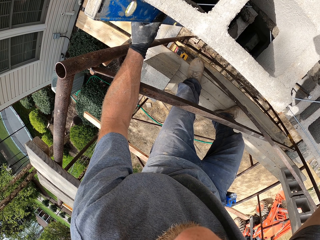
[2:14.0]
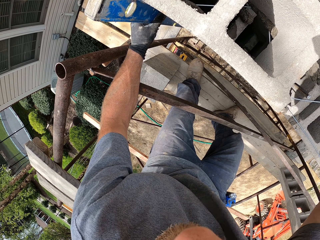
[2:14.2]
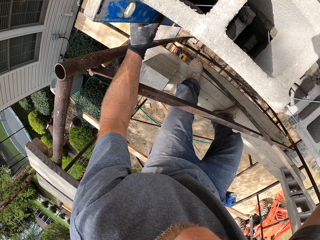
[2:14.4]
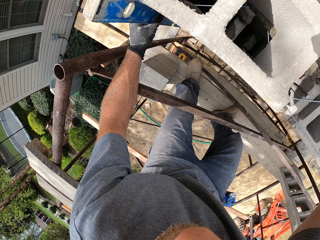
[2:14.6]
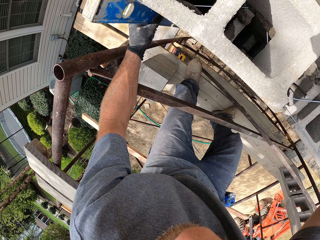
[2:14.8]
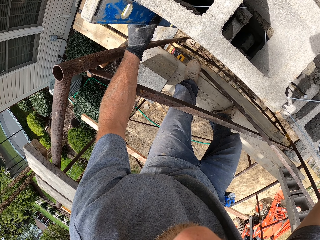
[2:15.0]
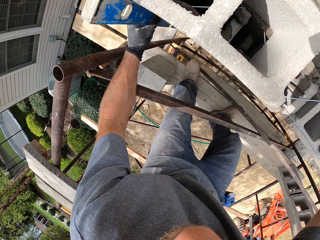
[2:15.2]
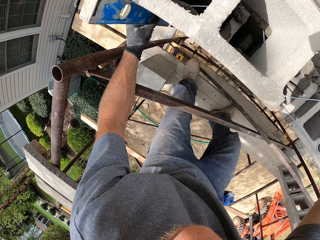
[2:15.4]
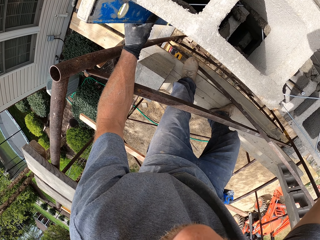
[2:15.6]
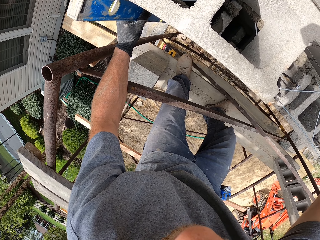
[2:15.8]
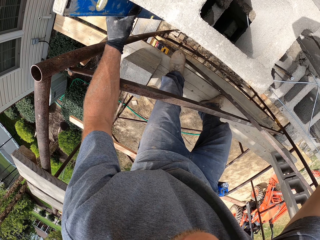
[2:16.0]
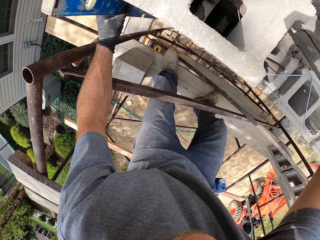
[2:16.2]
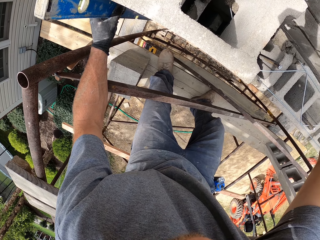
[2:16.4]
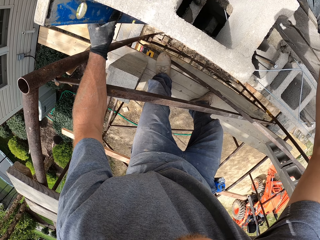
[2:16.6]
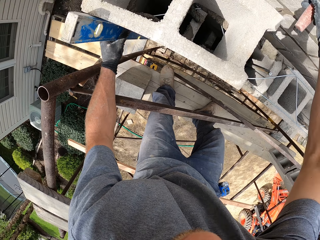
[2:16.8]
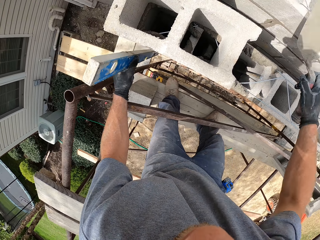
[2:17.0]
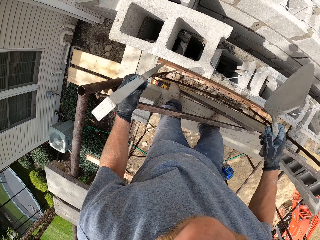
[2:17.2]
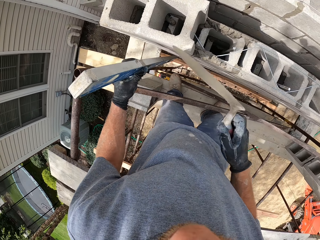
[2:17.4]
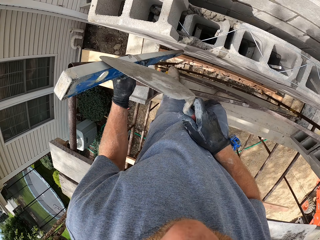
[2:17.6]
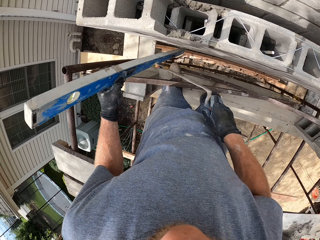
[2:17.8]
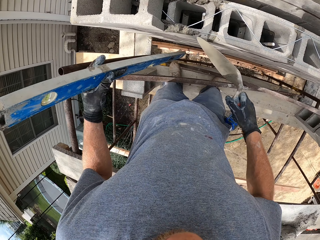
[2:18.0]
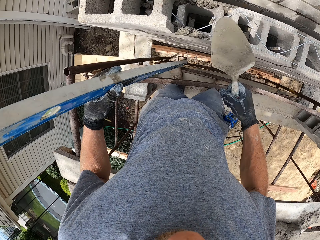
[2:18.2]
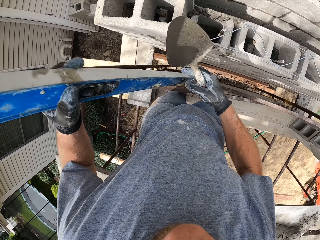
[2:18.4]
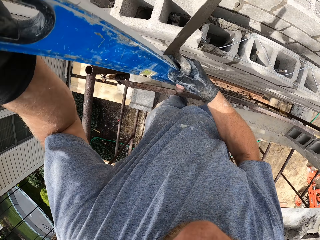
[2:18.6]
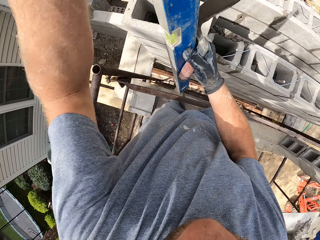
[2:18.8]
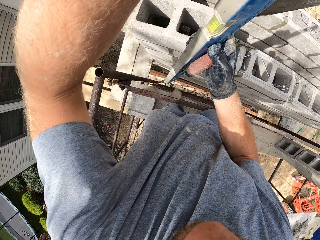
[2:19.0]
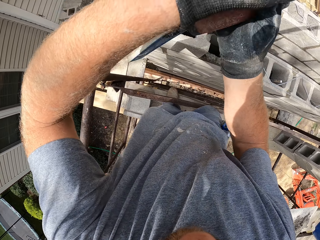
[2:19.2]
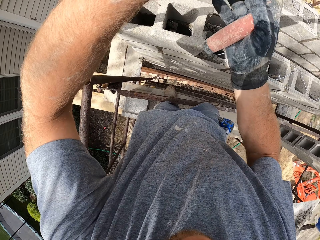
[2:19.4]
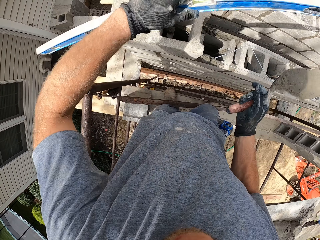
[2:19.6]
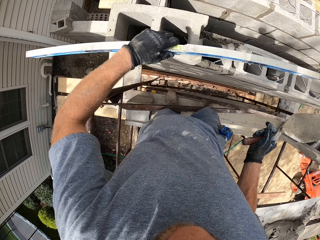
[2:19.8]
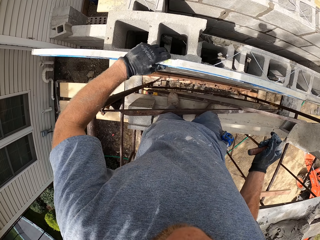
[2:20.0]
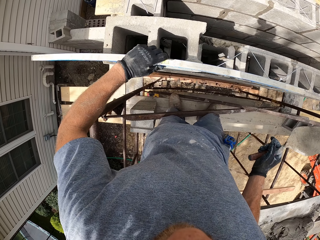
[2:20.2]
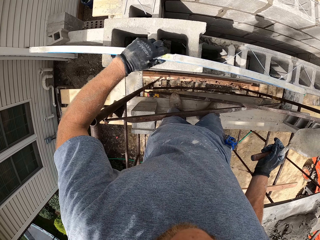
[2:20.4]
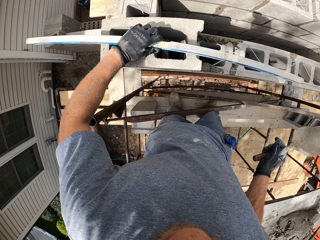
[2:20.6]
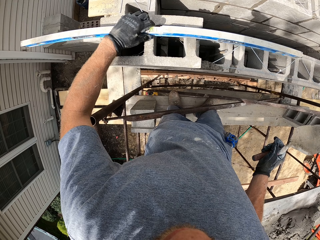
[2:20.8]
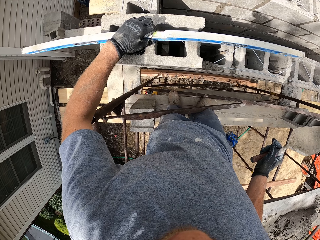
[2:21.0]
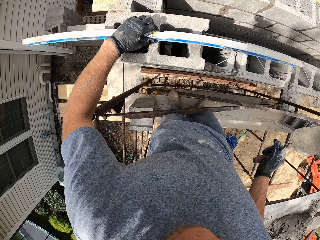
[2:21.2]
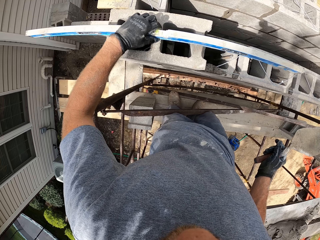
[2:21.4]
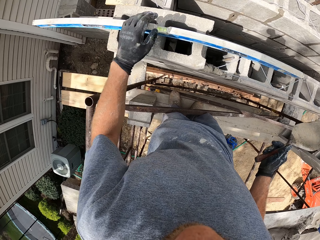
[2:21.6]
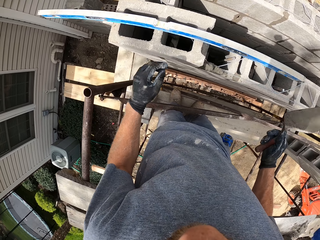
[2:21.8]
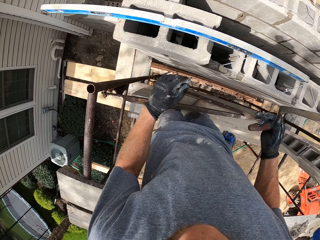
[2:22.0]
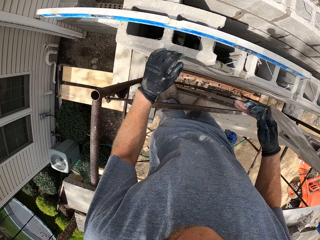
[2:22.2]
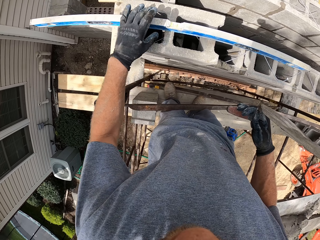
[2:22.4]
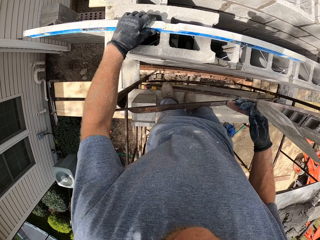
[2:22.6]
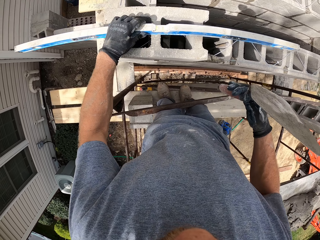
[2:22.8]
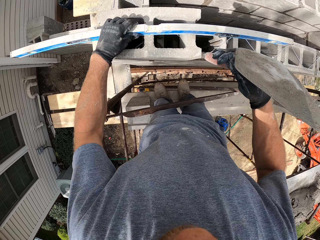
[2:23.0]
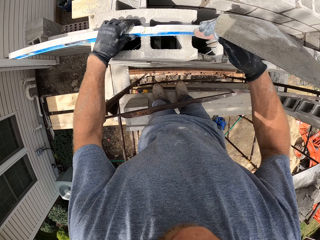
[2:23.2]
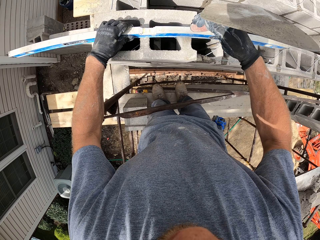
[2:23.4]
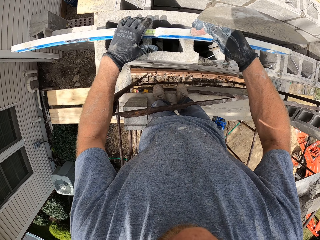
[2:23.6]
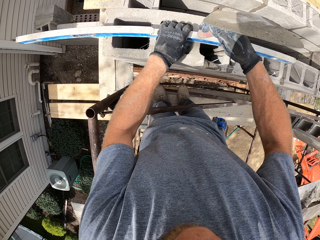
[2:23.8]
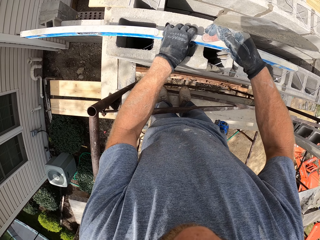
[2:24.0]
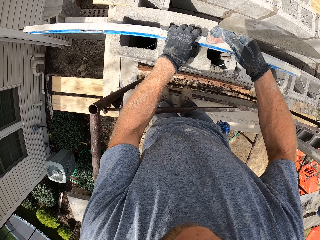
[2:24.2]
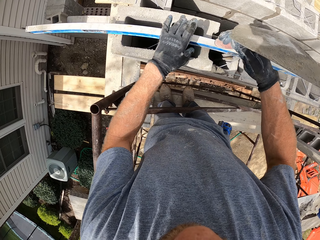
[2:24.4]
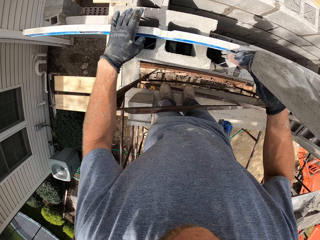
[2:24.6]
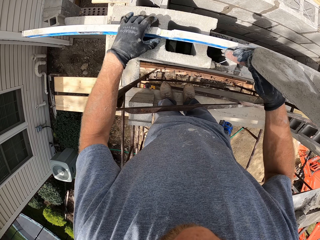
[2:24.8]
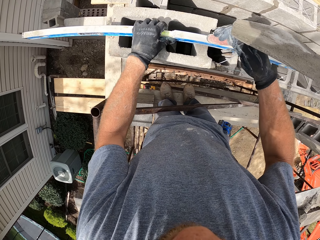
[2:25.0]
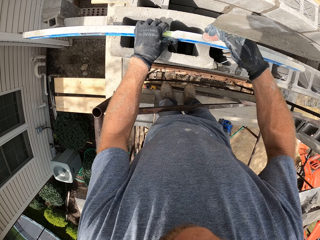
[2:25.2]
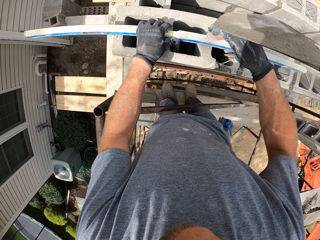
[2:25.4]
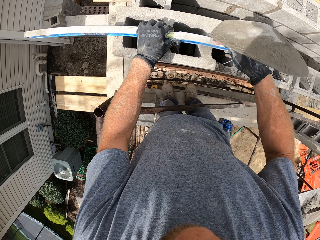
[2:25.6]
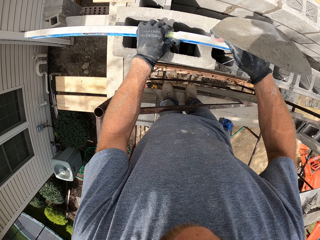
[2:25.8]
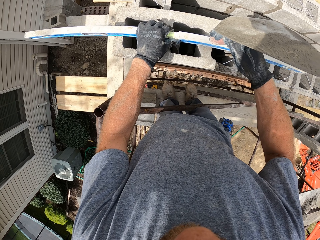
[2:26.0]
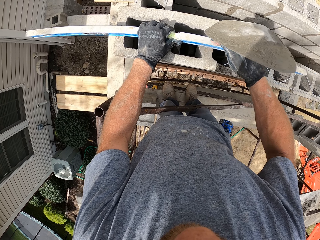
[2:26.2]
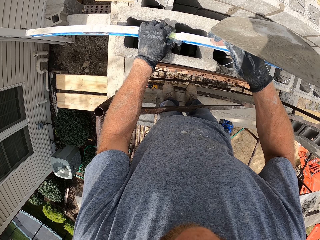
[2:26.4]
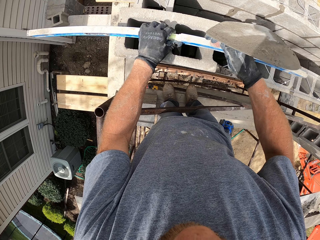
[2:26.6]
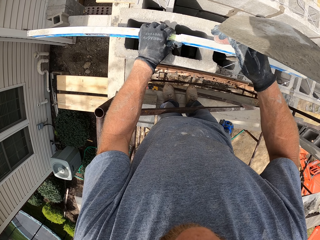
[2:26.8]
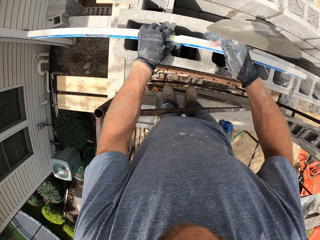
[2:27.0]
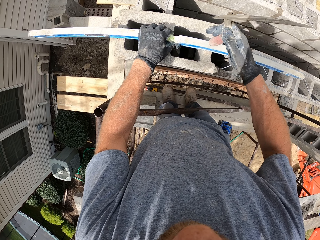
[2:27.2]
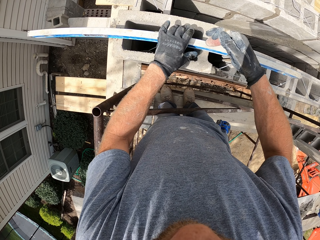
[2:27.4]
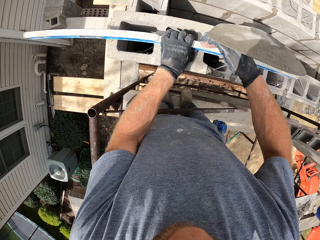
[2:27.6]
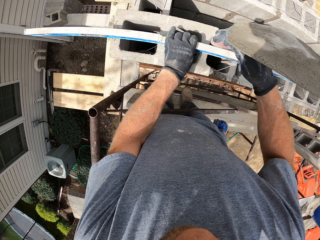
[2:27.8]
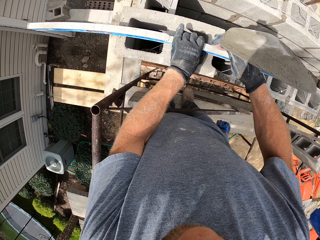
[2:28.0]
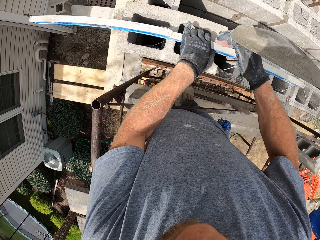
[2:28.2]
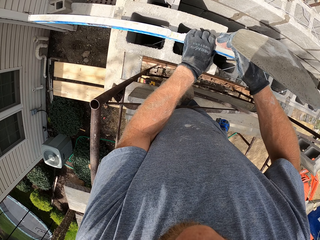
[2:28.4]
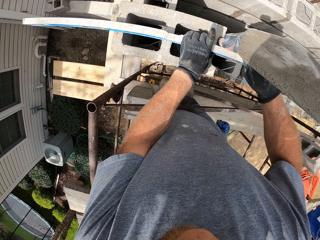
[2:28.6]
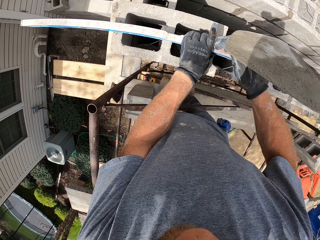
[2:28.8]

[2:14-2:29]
The camera wearer scrapes cement mortar away from the spirit level with the trowel. They remove the level from the concrete blocks. They place the spirit level horizontally on the brick. They hit the end of the trowel on the spirit level.

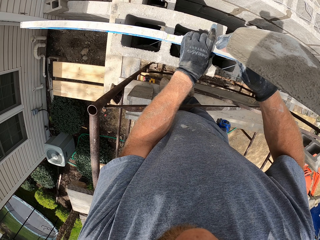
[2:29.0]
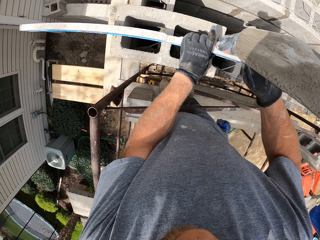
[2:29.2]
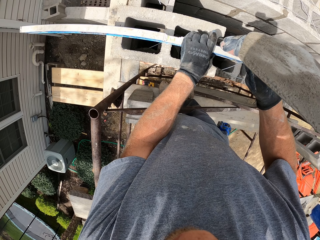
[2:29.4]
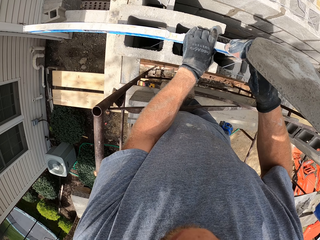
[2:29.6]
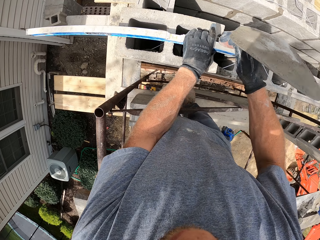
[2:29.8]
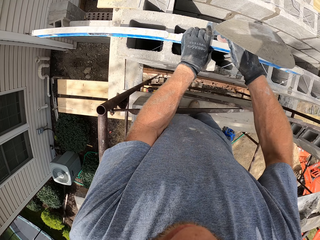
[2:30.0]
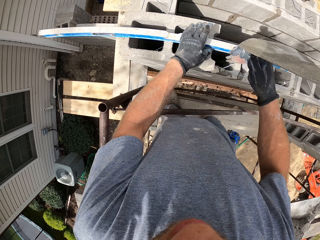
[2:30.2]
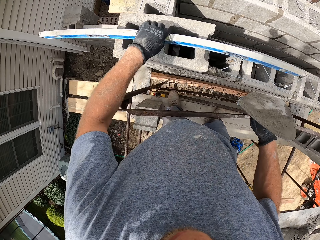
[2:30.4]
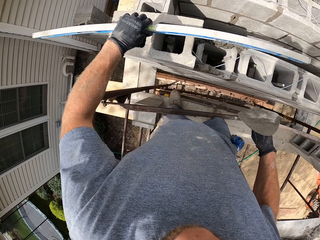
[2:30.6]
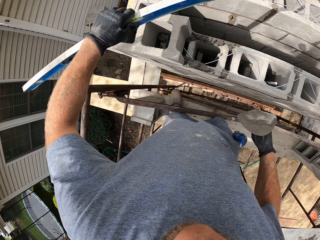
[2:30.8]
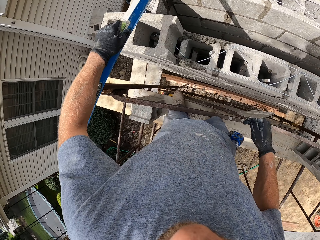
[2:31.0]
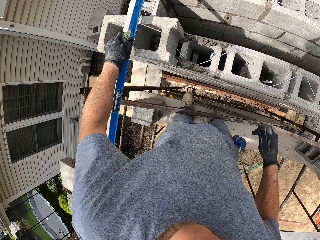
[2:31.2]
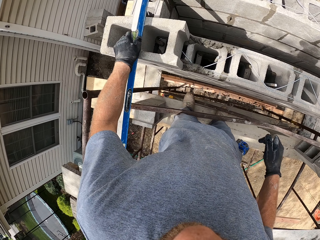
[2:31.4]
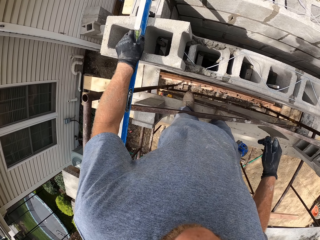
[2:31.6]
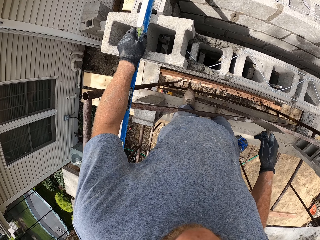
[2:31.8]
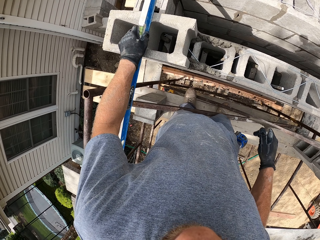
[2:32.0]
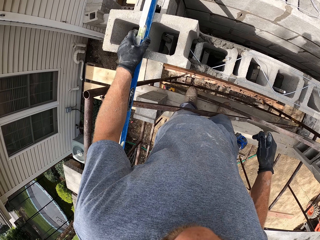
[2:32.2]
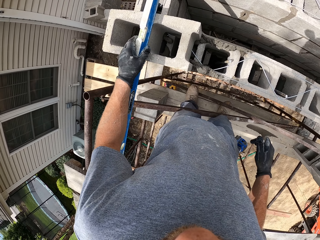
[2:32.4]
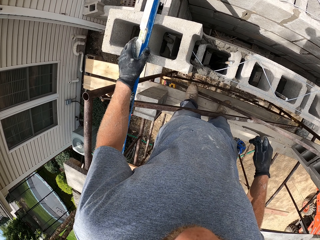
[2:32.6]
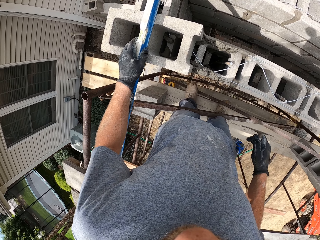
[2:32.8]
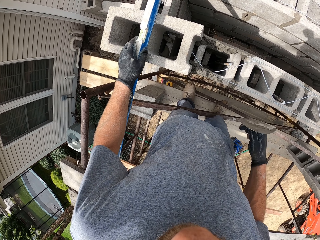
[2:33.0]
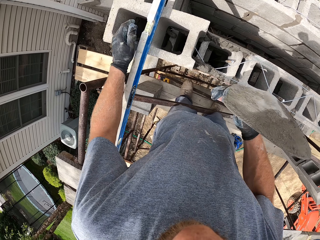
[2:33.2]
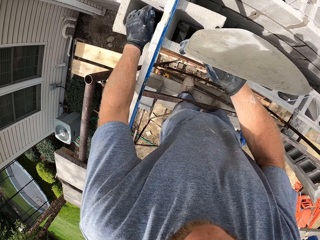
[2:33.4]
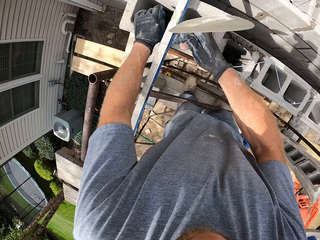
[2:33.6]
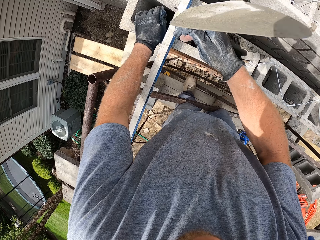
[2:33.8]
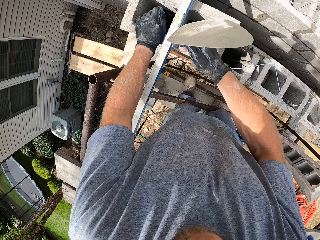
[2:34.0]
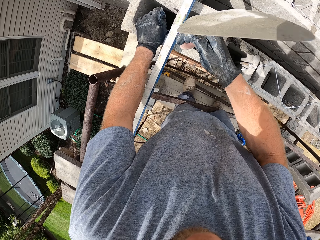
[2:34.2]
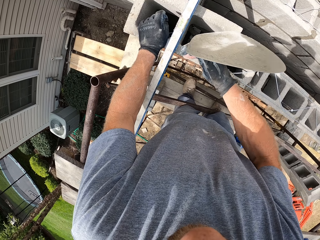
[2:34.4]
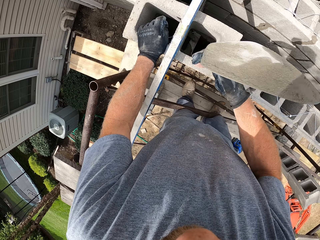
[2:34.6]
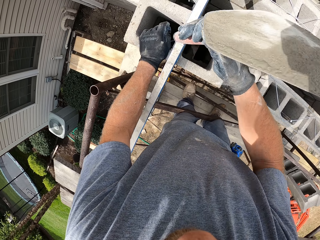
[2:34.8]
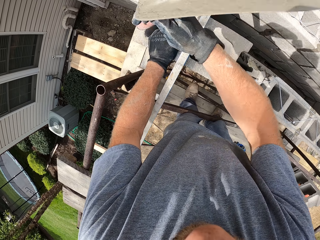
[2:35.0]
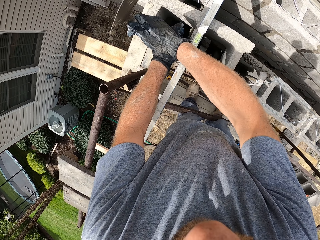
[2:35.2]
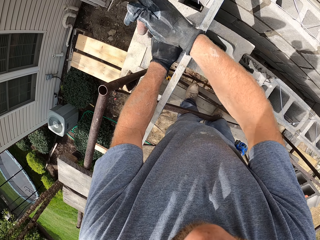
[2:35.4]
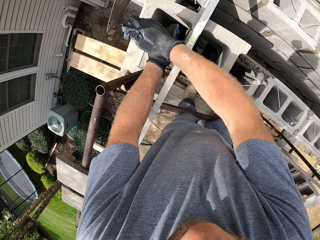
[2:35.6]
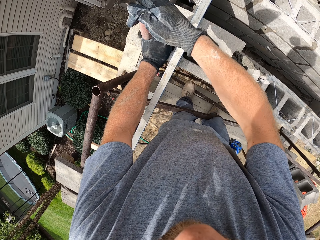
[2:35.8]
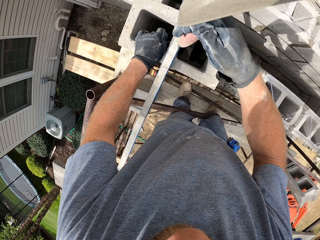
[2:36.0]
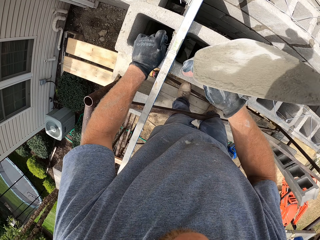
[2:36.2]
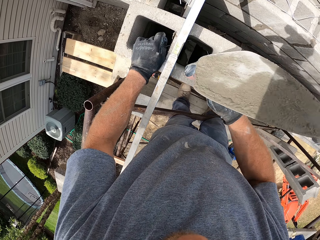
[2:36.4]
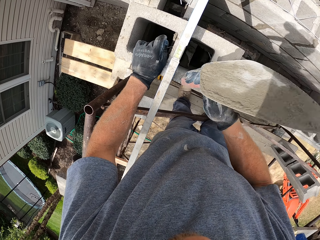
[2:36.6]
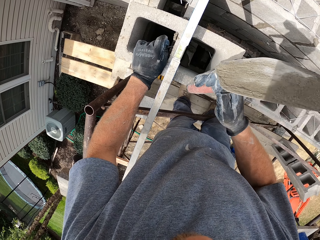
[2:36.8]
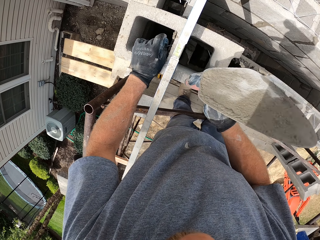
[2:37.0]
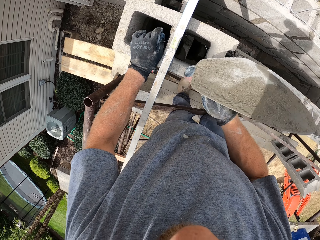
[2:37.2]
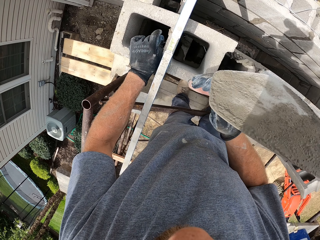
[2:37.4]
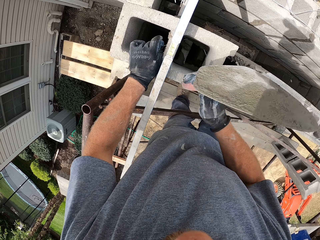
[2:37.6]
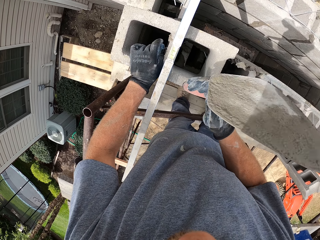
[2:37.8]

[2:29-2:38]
The camera wearer lifts the spirit level. They place the spirit level vertically on the brick. They hit the end of the trowel on the spirit level. They hit the end of the trowel on the brick.
